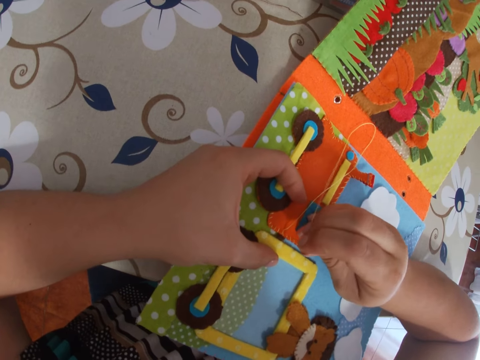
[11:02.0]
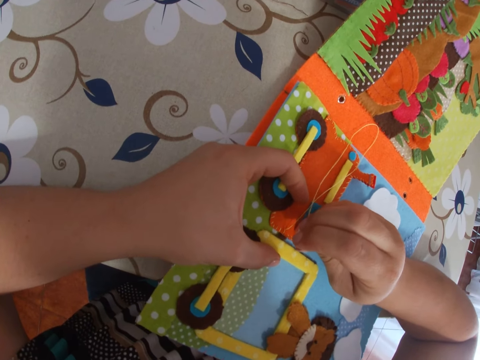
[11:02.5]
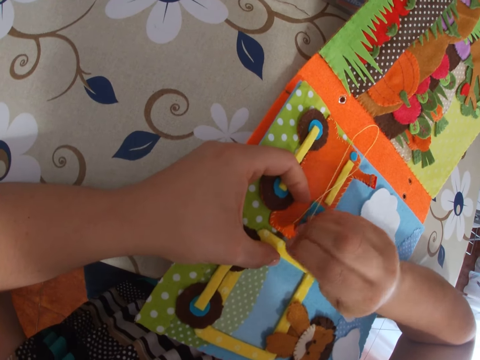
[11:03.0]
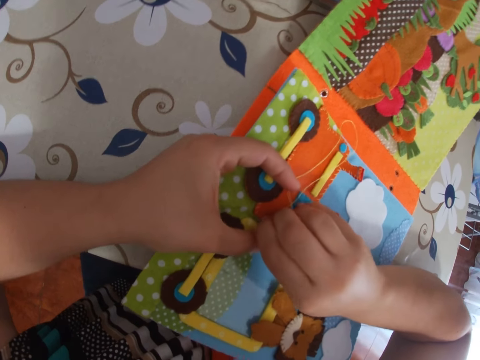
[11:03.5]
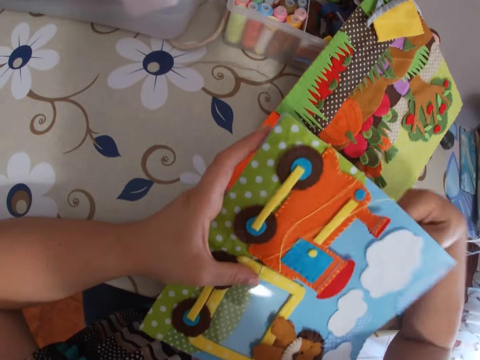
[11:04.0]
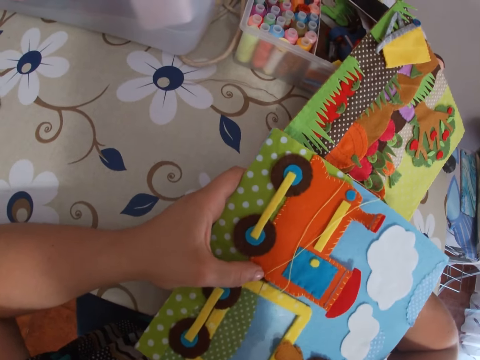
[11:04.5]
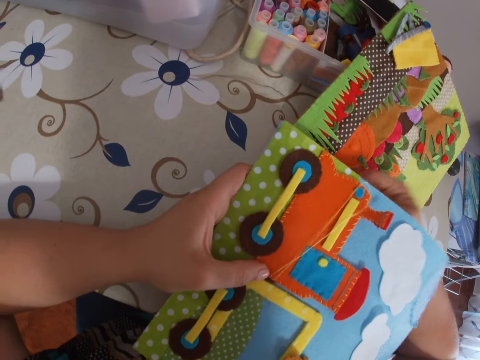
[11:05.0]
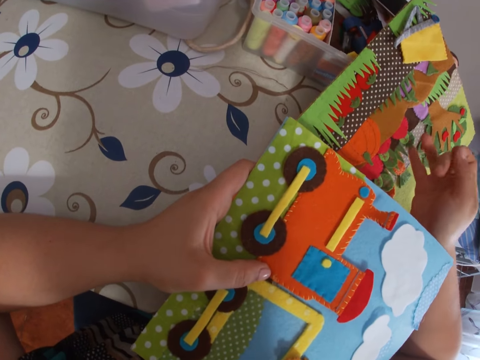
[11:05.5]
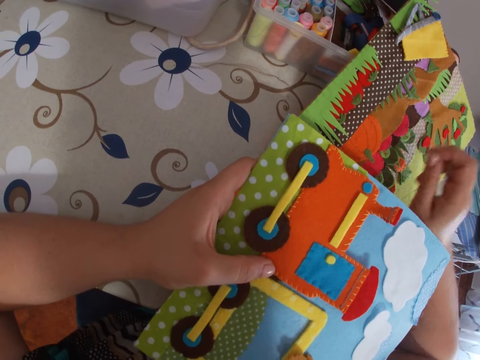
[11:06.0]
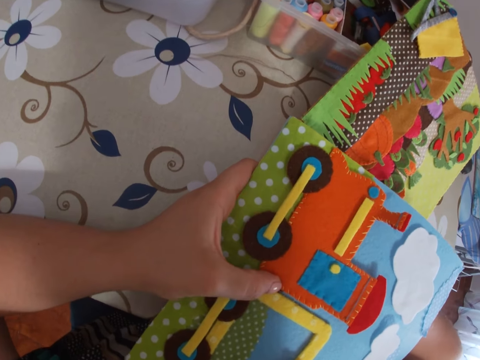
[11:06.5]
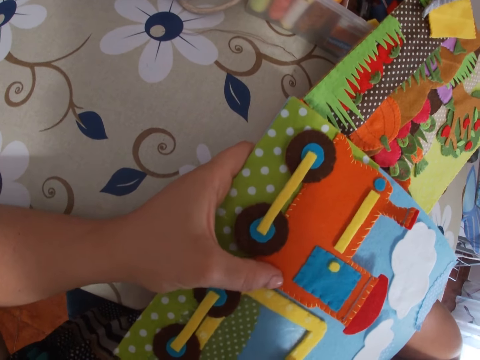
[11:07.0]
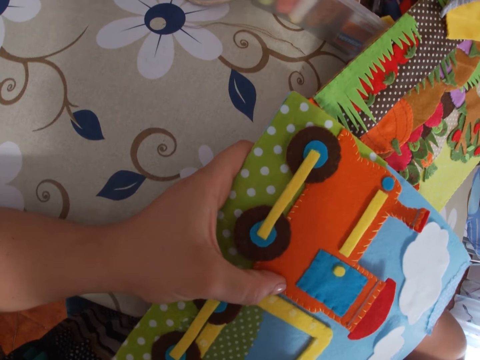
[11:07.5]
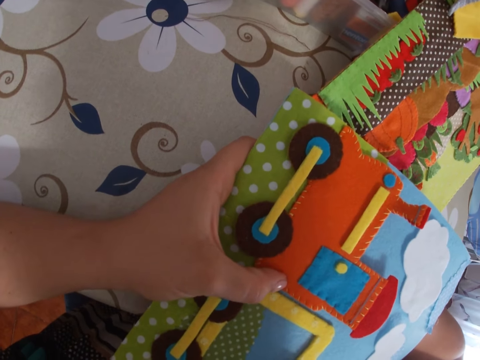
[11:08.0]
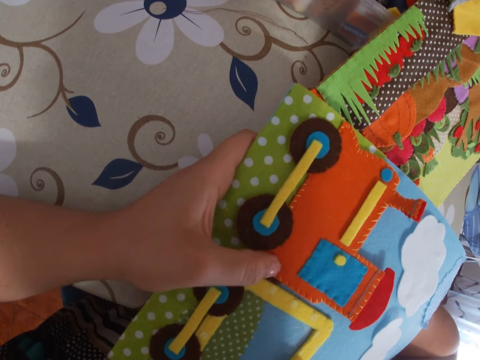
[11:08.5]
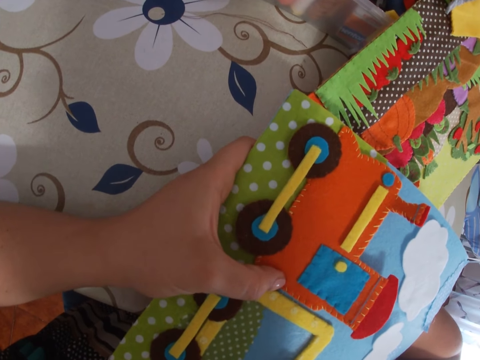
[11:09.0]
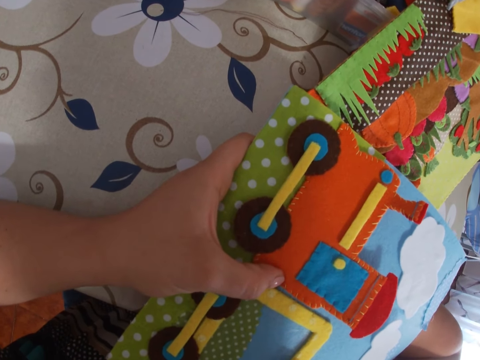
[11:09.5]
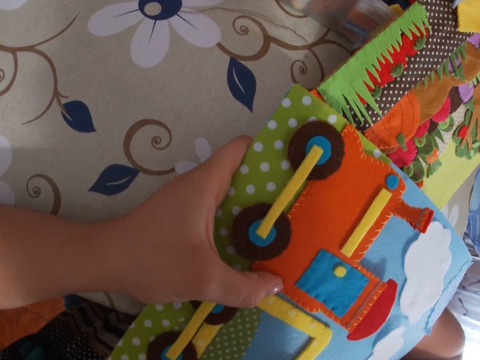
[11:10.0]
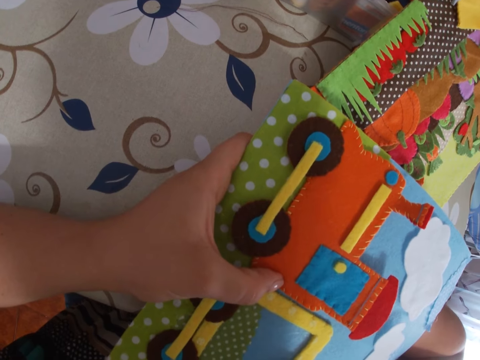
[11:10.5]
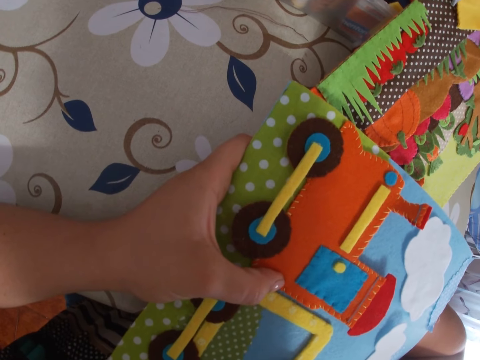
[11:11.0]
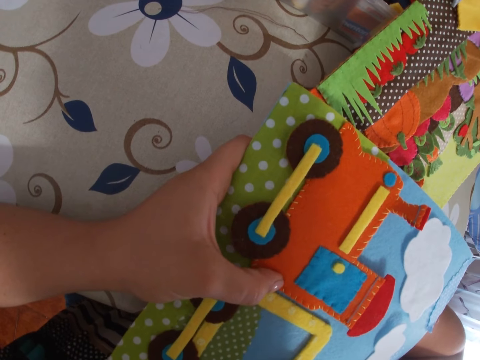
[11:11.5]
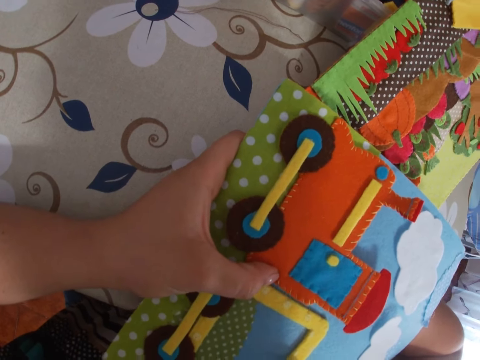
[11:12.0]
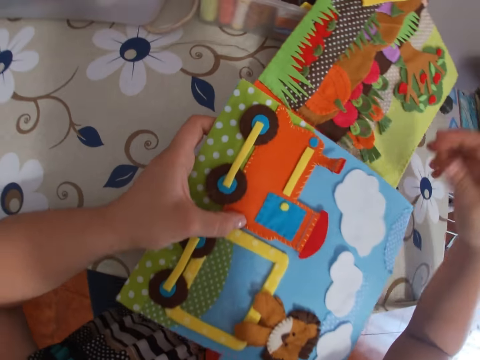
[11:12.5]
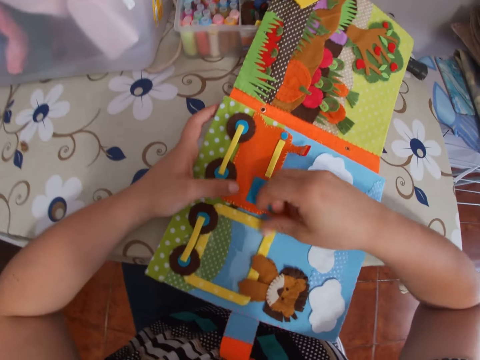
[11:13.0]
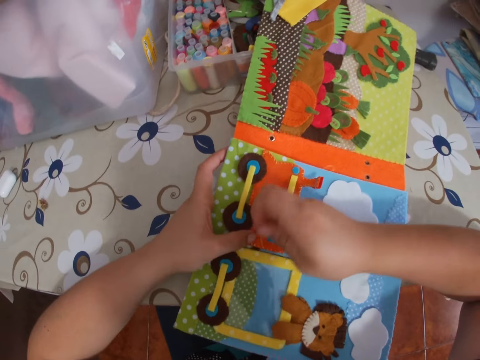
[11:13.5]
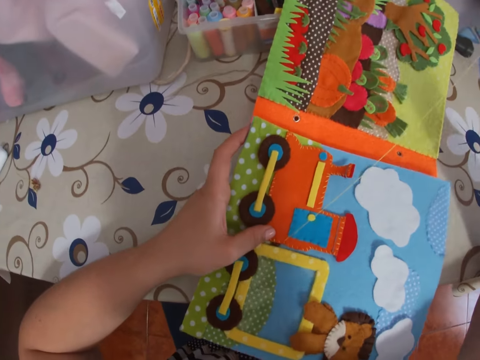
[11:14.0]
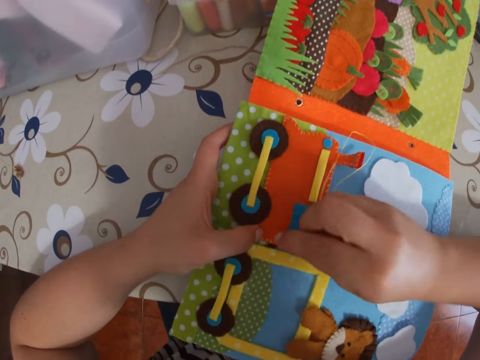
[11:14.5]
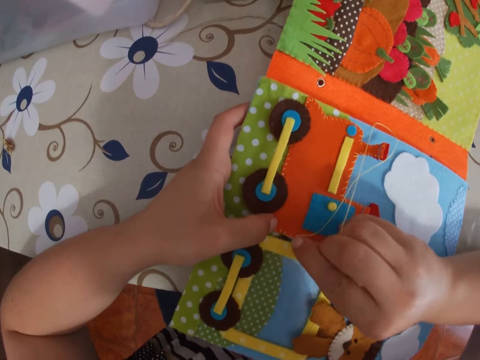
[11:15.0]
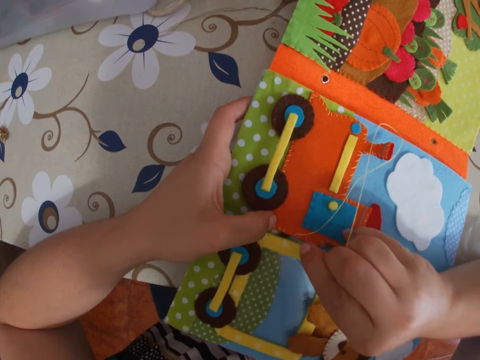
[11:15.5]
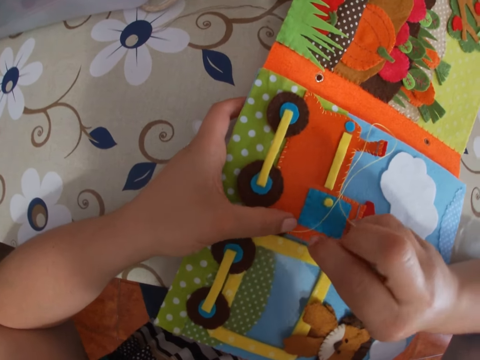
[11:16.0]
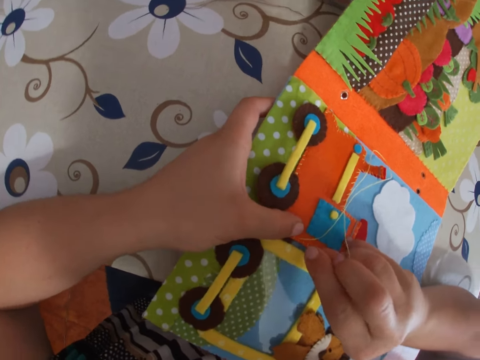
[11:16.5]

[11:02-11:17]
The camera wearer pulls the needle with thread through the paper with her right hand. She sticks the needle with thread in the paper. She sews the cardboard with the needle. She pulls the needle with thread through the paper with her right hand. She sticks the needle with thread in the paper. She sews the cardboard with the needle.

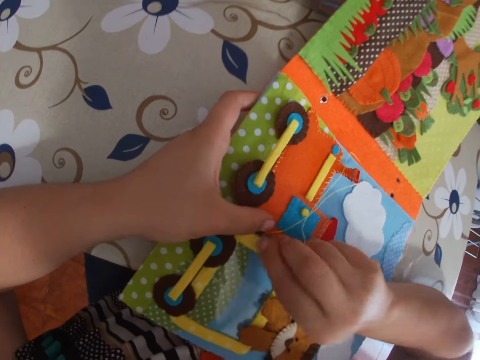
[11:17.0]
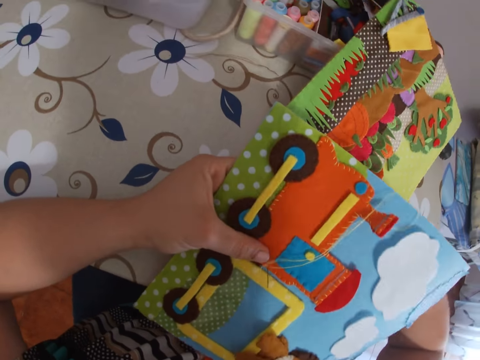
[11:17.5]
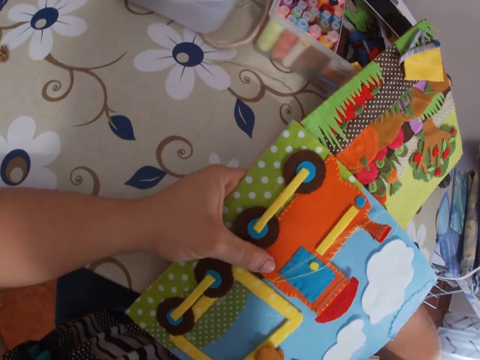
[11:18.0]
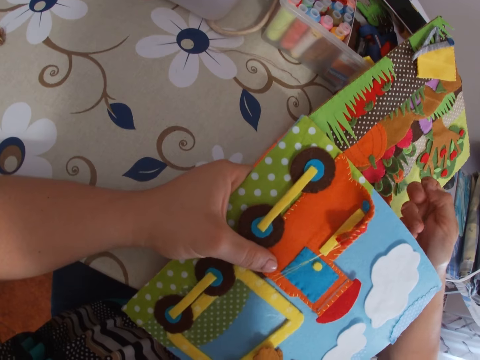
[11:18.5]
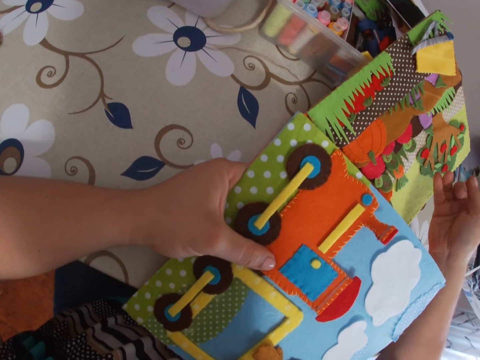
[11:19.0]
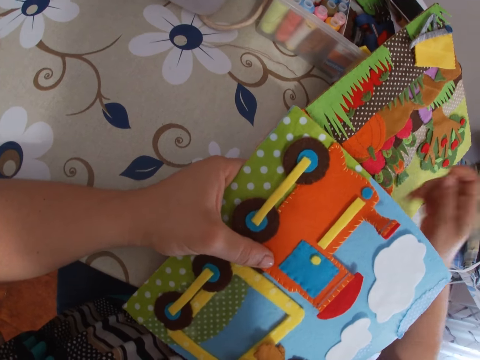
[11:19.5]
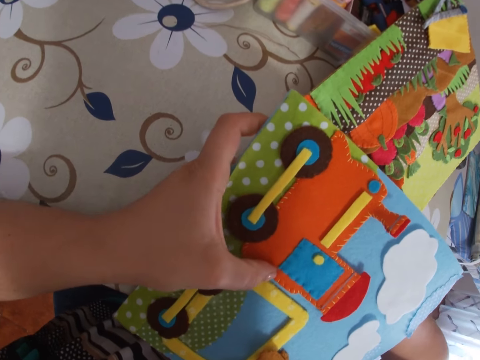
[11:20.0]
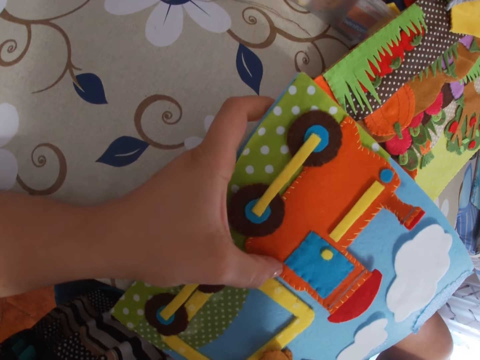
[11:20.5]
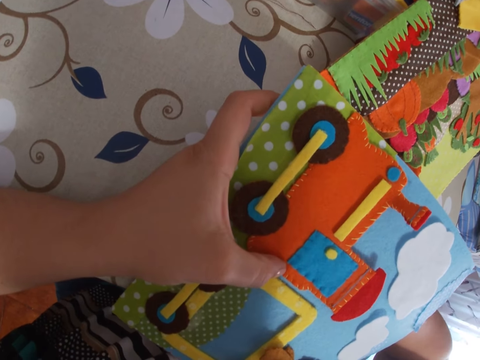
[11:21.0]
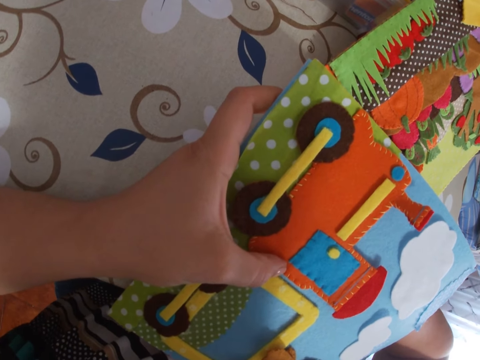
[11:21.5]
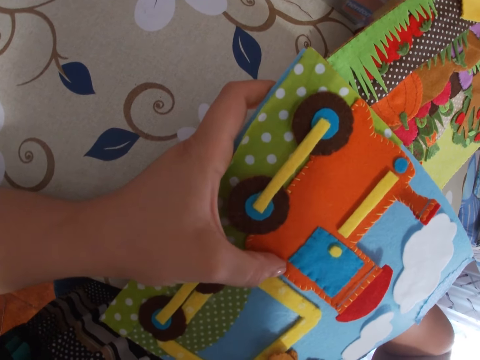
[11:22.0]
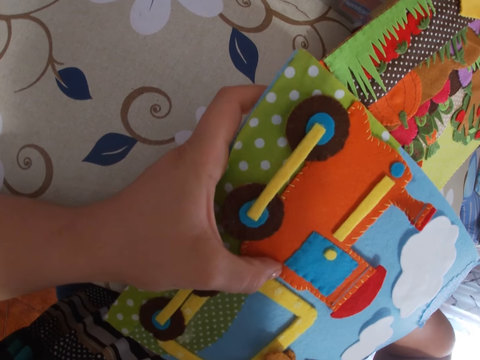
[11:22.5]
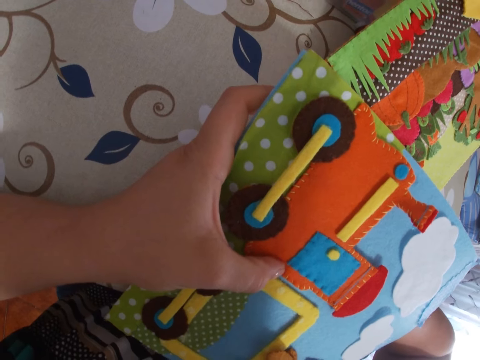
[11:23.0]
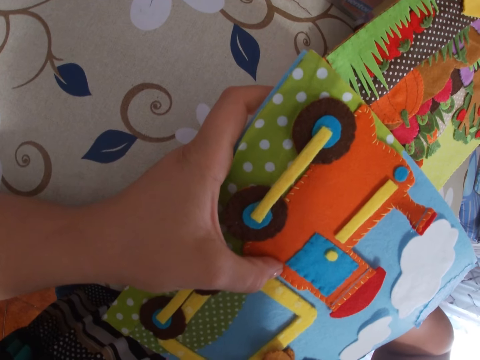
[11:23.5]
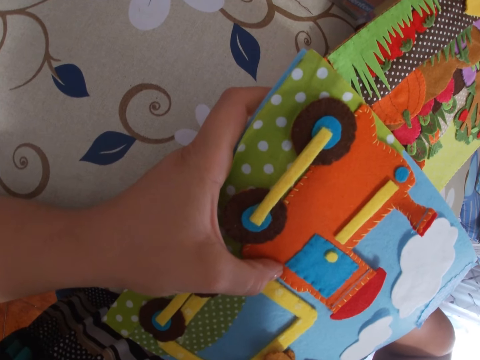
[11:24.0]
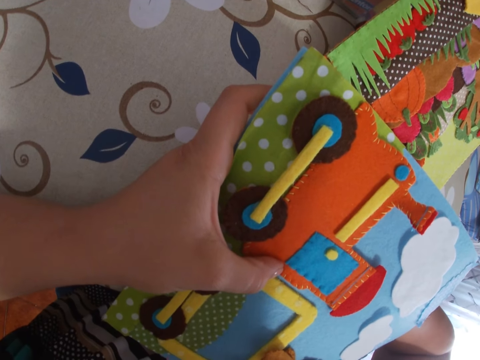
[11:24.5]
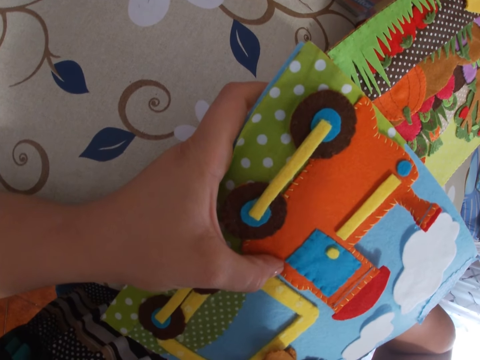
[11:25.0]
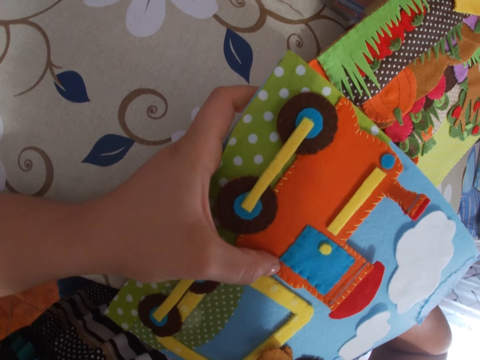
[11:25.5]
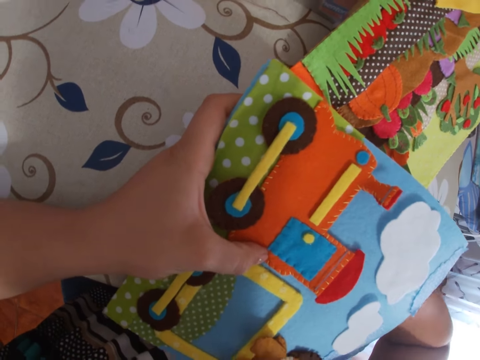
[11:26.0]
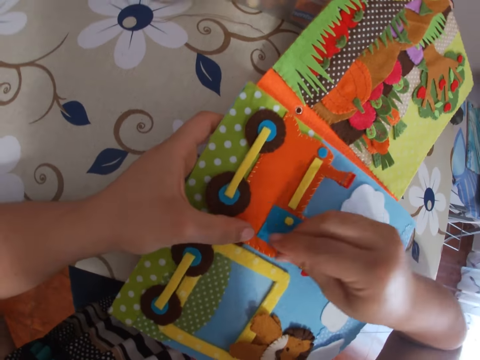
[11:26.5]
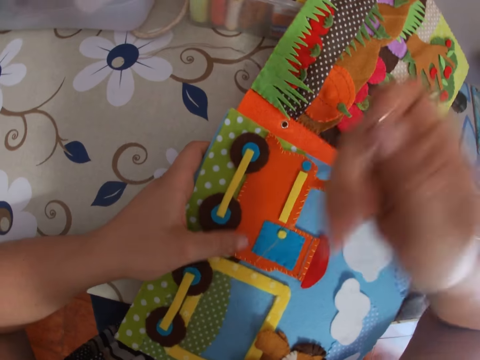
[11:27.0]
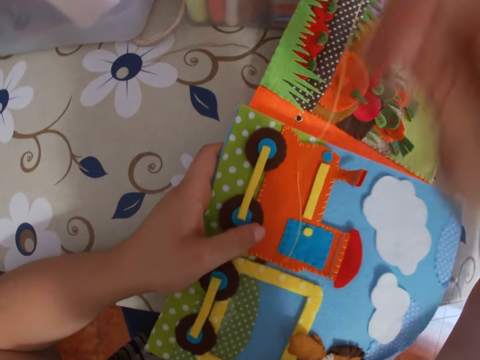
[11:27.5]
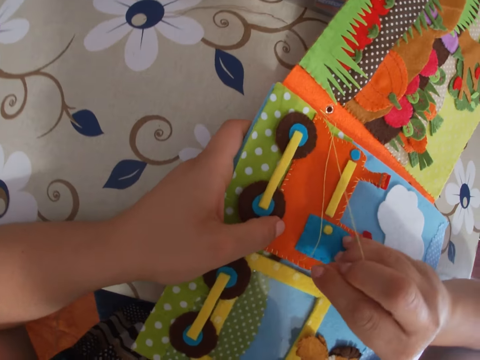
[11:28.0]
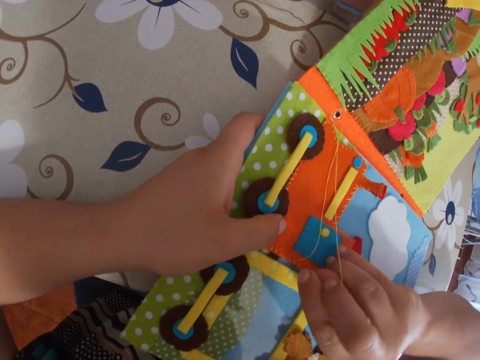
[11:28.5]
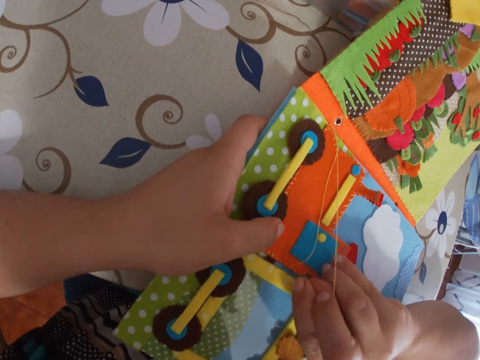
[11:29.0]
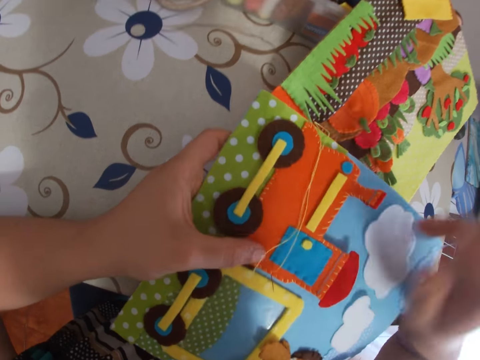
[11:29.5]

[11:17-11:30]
The camera wearer pulls the needle with thread through the paper with her right hand. She sticks the needle with thread in the paper. She sews the cardboard with the needle. She pulls the needle with thread through the paper with her right hand. She sticks the needle with thread in the paper. She sews the cardboard with the needle.
